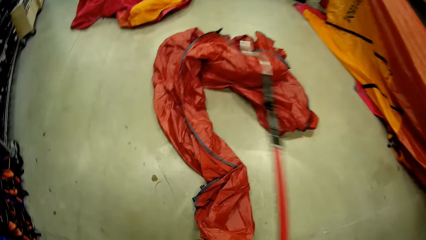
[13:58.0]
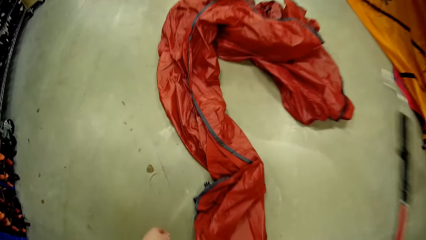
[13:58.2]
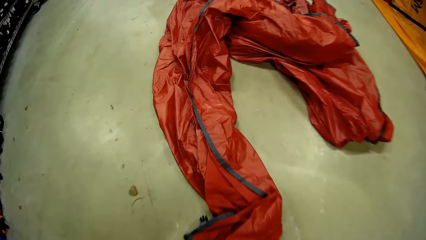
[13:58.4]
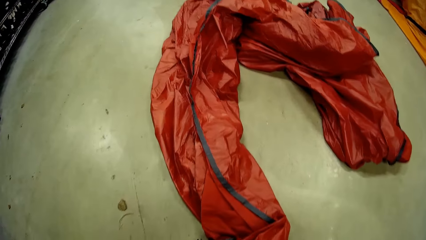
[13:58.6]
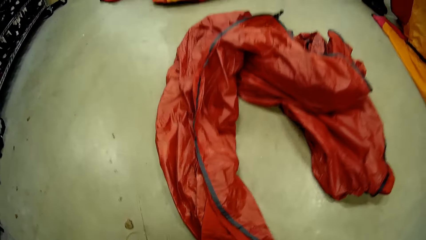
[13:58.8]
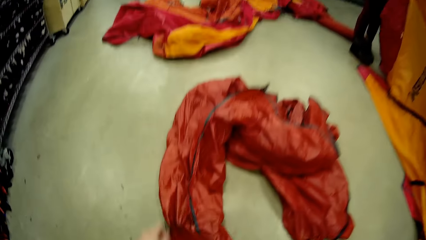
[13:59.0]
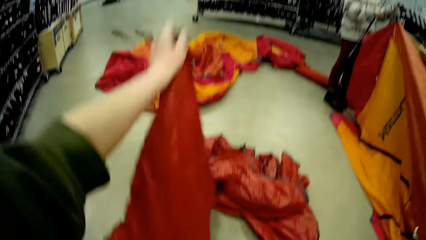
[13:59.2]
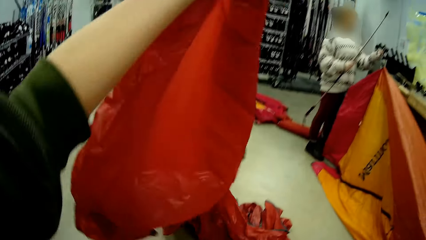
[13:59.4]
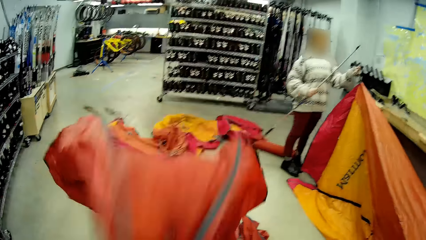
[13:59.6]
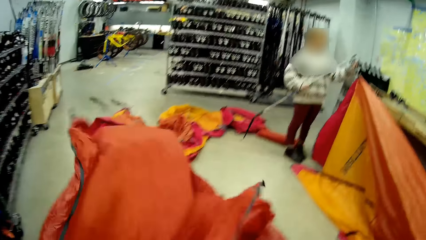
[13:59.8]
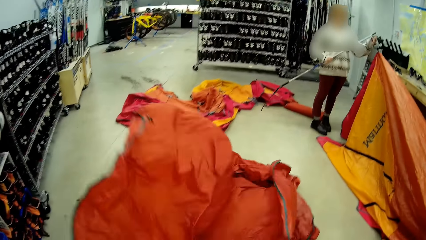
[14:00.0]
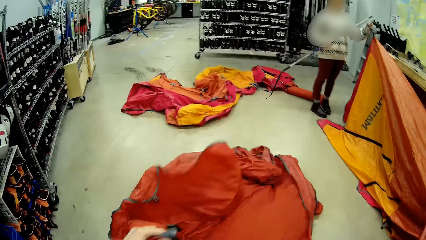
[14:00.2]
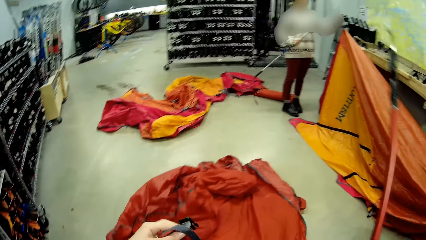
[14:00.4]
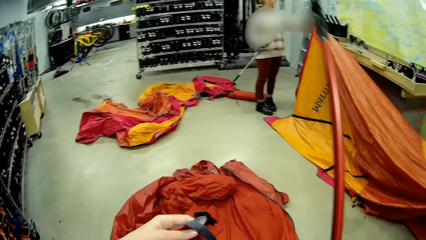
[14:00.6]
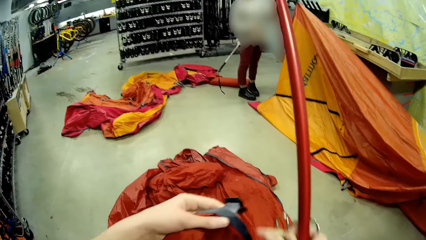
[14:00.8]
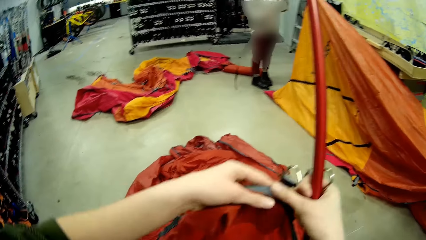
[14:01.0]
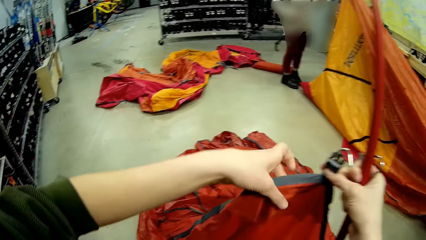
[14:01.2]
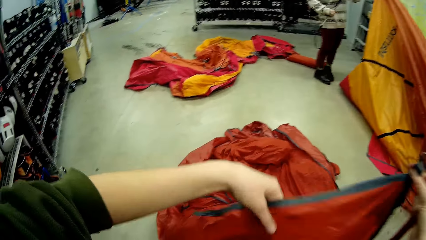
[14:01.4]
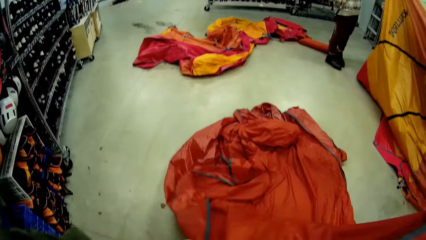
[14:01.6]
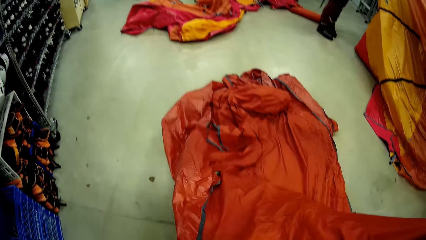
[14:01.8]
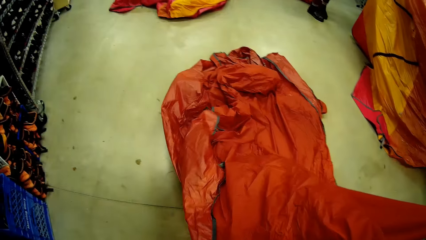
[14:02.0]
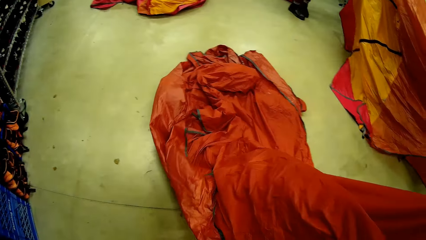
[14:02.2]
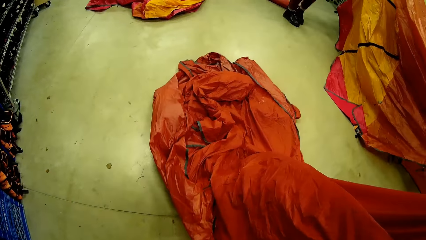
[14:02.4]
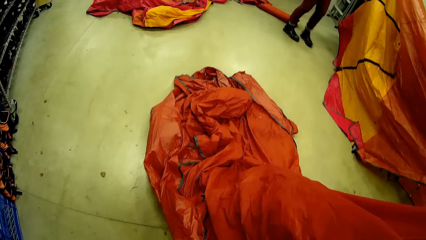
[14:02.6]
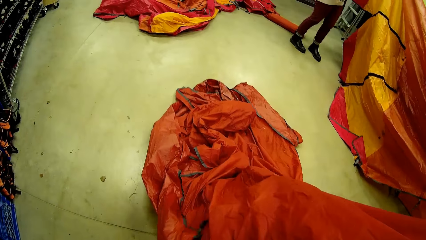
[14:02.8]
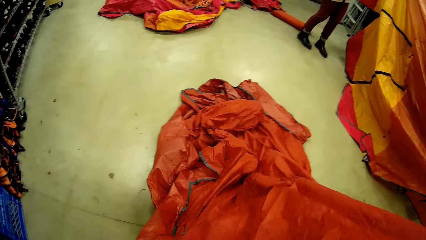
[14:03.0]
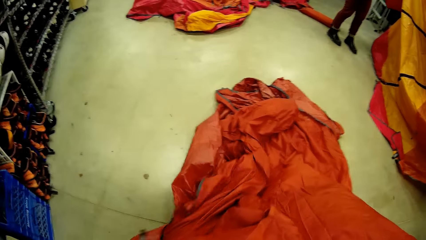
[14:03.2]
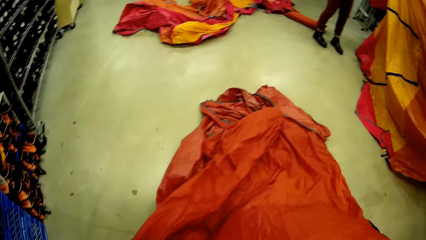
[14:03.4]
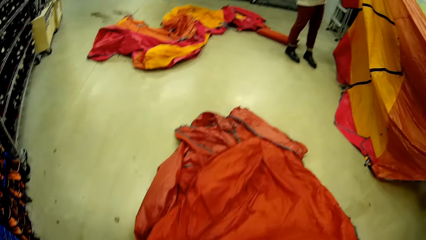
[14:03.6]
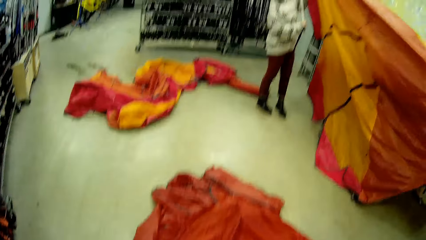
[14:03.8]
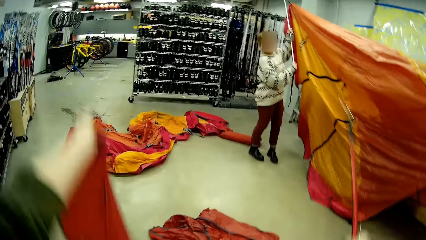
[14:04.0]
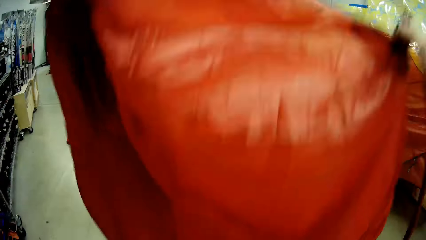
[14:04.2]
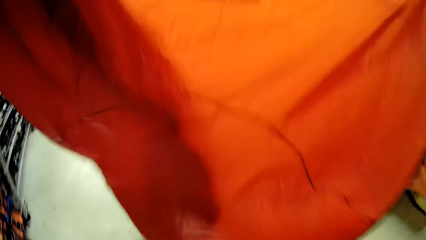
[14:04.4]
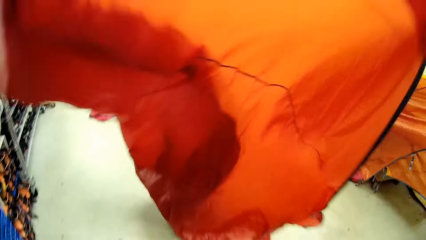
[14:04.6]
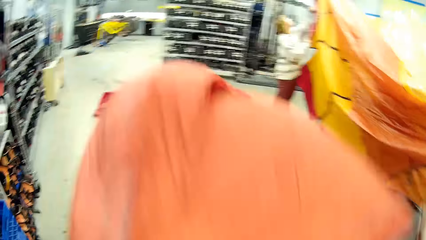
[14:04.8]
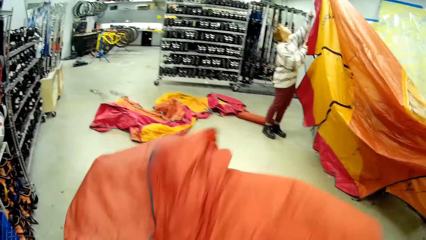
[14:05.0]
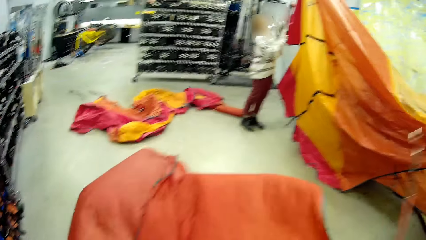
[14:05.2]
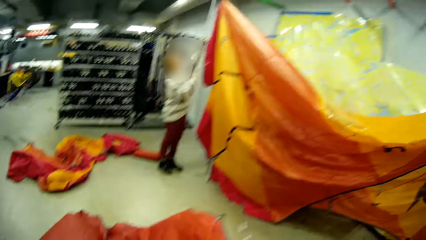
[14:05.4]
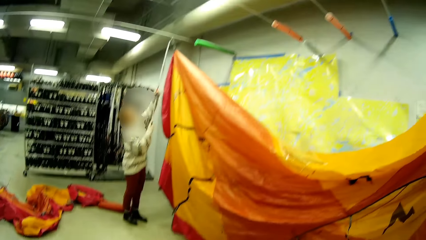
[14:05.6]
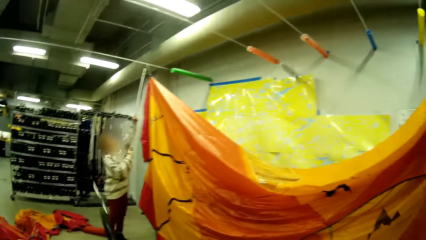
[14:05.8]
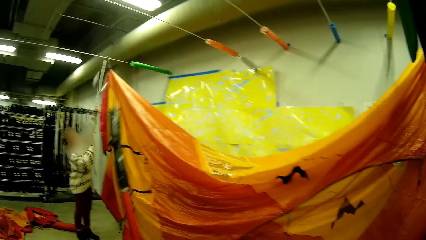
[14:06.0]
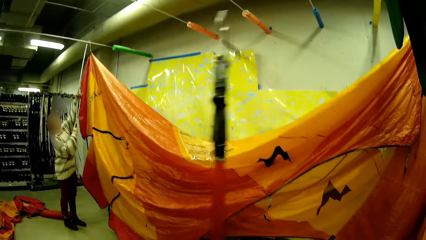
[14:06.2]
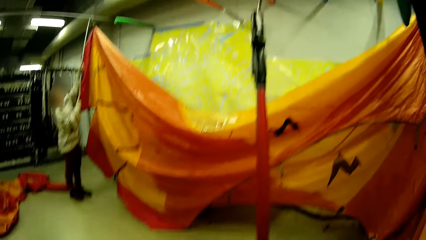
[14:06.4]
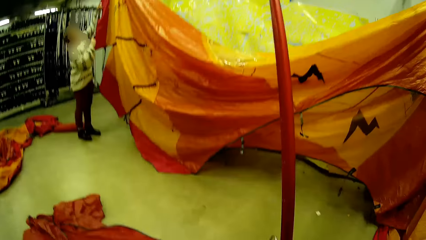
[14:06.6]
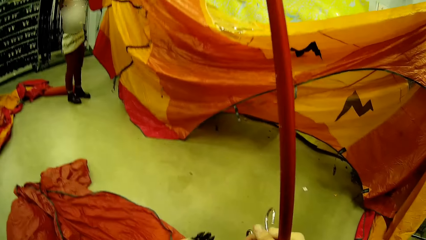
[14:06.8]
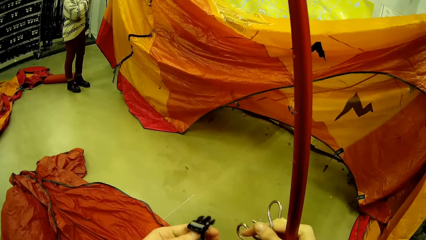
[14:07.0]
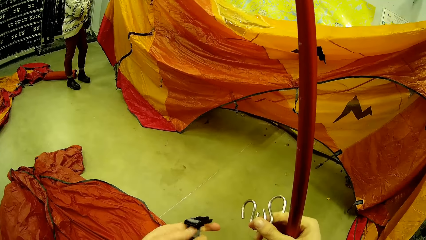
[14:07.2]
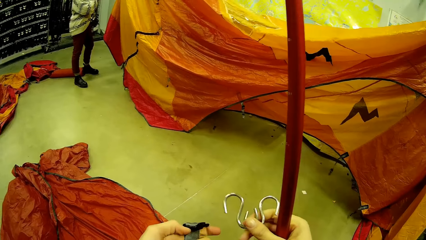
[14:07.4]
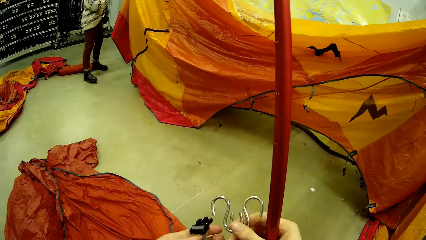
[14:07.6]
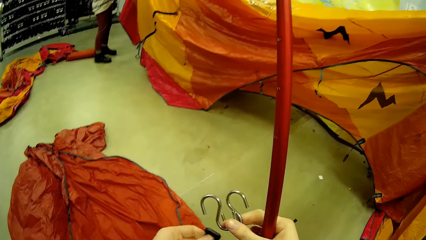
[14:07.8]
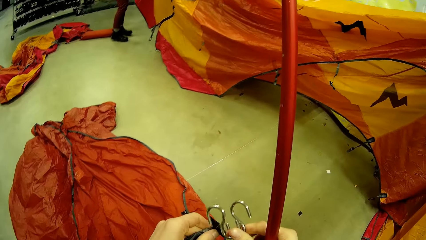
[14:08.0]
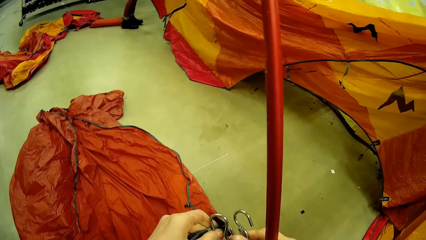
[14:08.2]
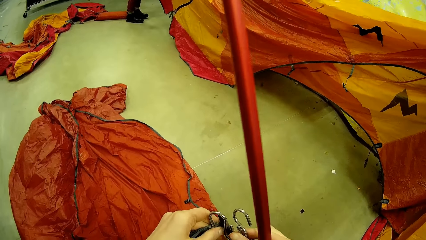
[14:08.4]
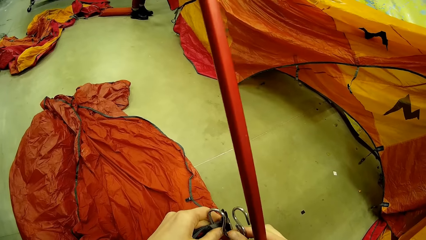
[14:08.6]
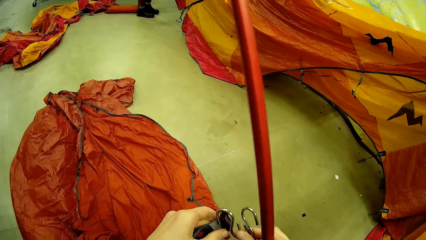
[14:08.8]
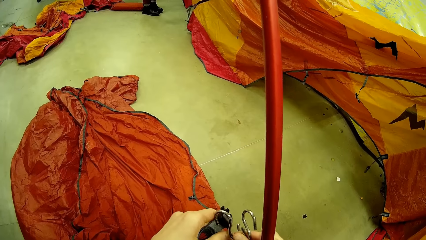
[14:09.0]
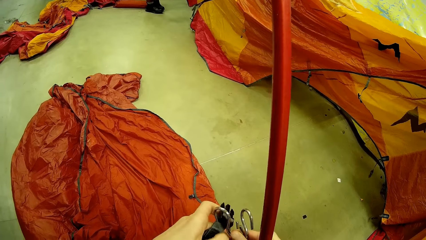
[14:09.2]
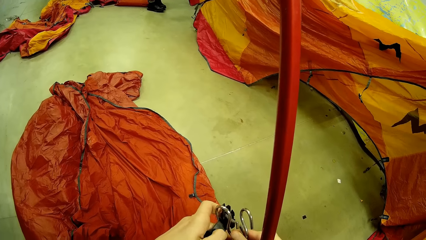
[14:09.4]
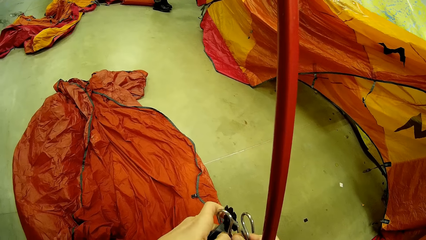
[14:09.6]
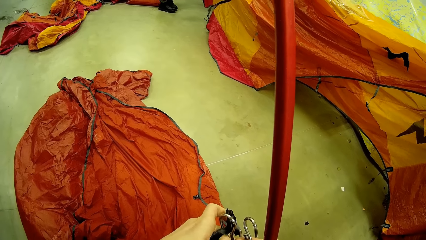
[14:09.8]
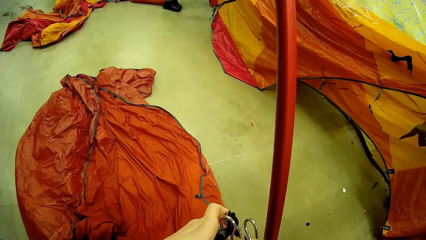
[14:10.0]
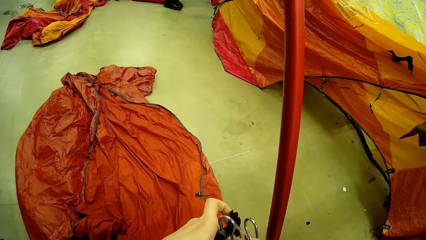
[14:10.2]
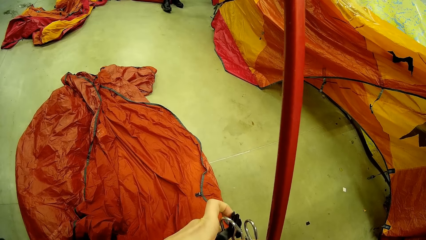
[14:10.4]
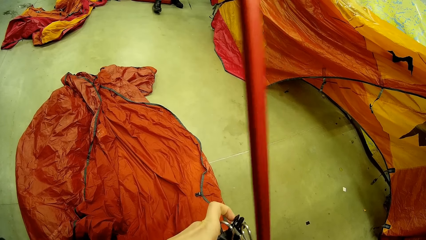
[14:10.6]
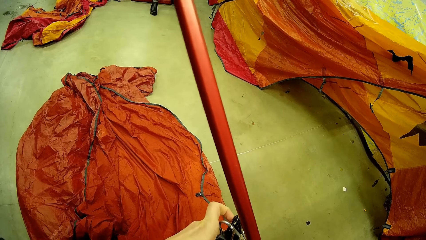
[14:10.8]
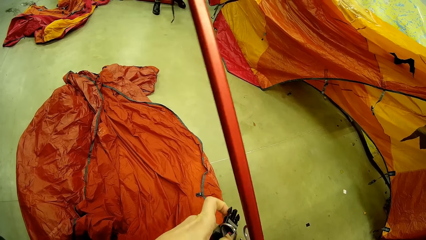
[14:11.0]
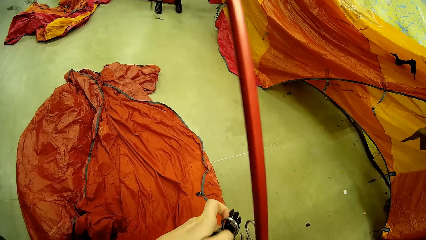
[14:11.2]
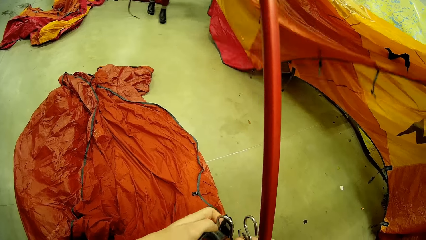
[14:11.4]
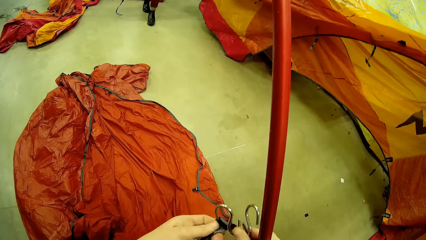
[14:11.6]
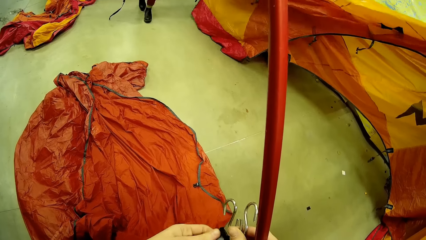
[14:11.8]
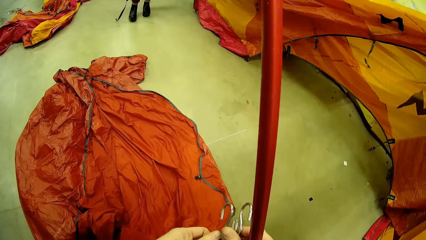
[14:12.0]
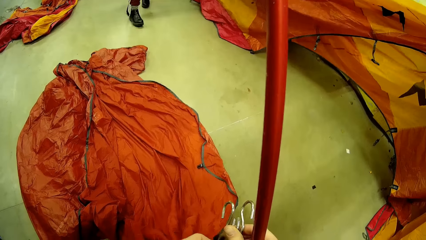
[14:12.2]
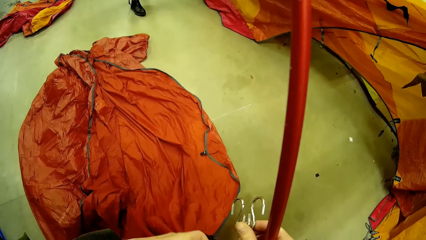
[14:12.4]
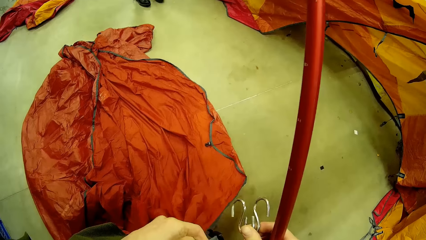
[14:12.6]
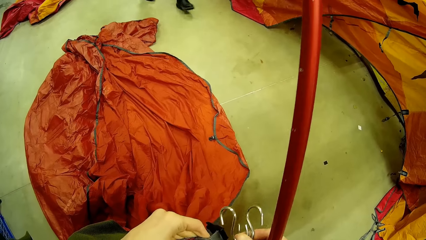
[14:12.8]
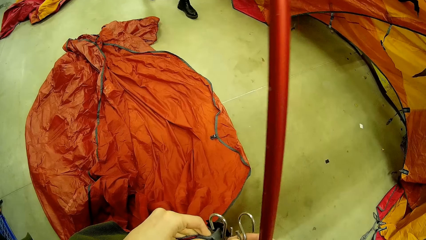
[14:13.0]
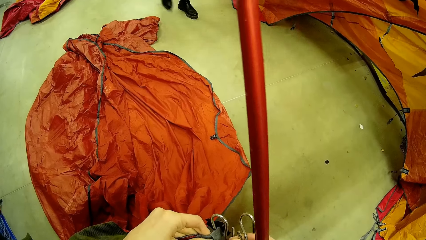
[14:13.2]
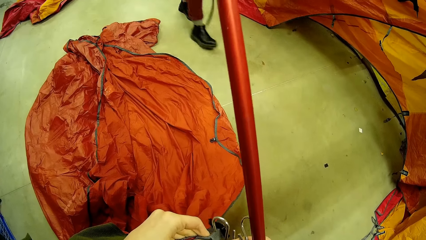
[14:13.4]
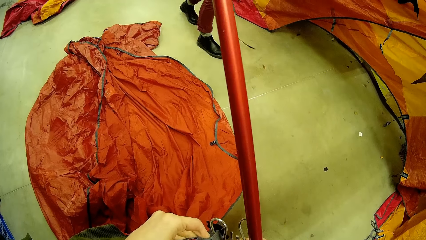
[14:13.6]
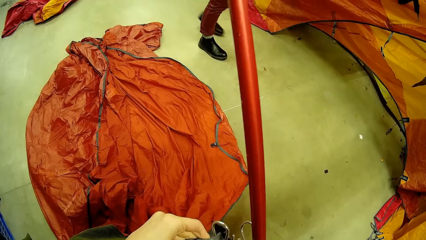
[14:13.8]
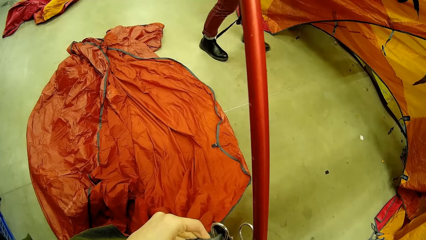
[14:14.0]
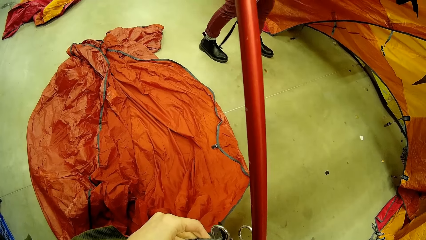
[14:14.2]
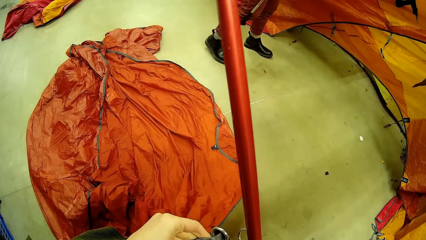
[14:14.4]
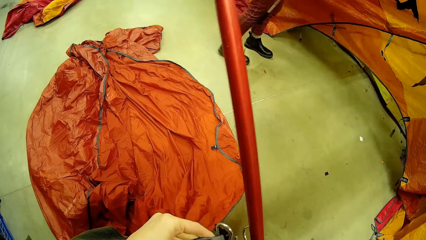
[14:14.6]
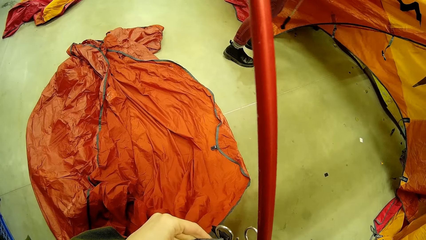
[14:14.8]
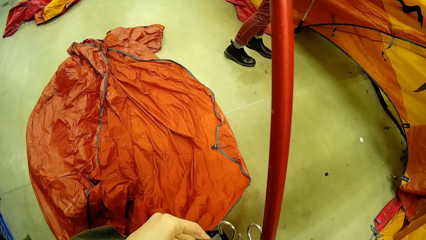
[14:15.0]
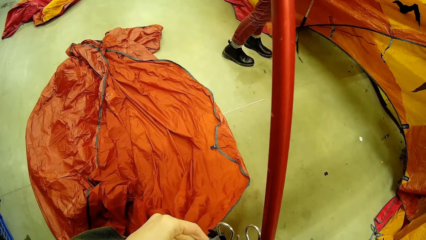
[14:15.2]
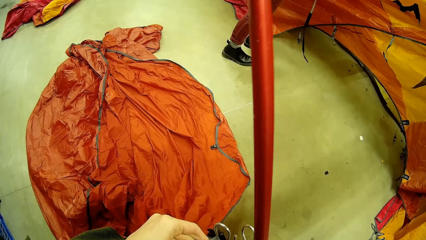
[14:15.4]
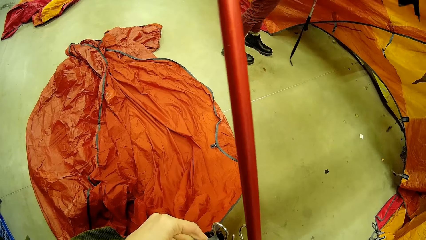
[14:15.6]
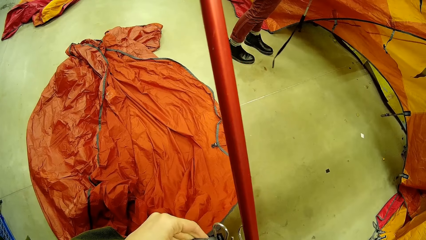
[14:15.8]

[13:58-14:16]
The camera wearer picks up a tent. They straighten fabric in the room. They spread the tent. A person hangs the tent. The camera wearer hooks the tent. The person walks in the room.
